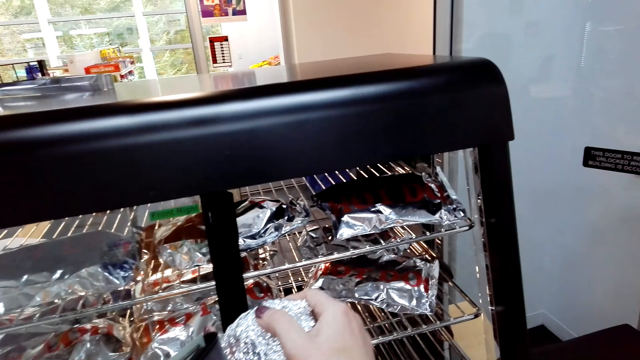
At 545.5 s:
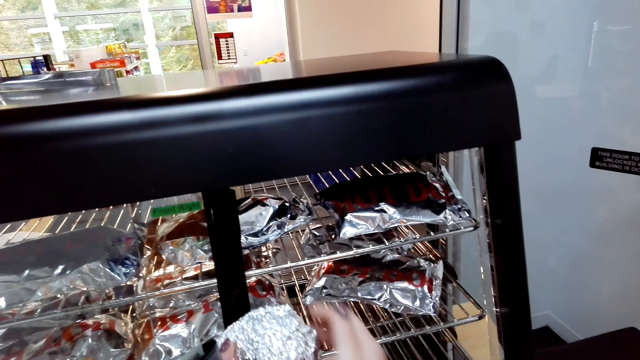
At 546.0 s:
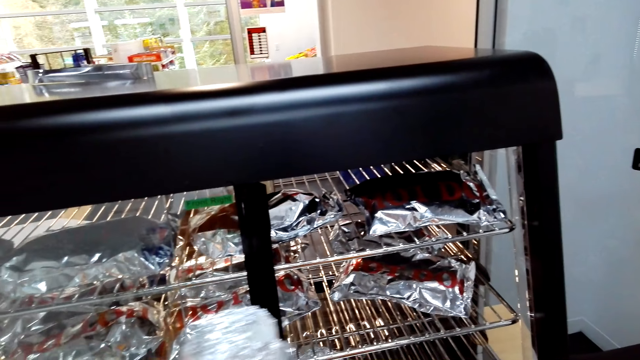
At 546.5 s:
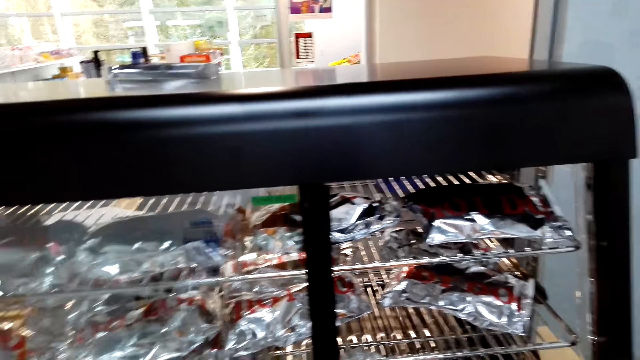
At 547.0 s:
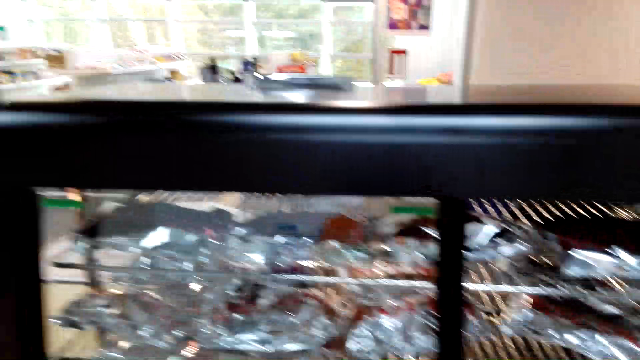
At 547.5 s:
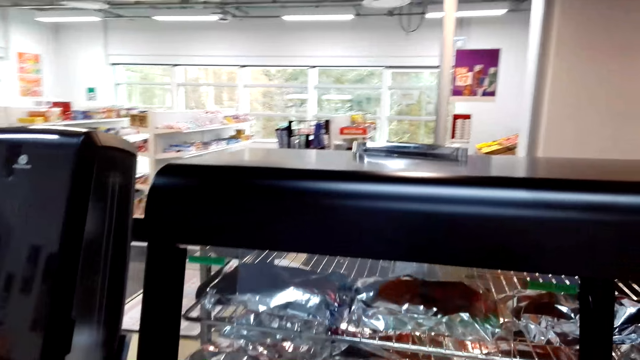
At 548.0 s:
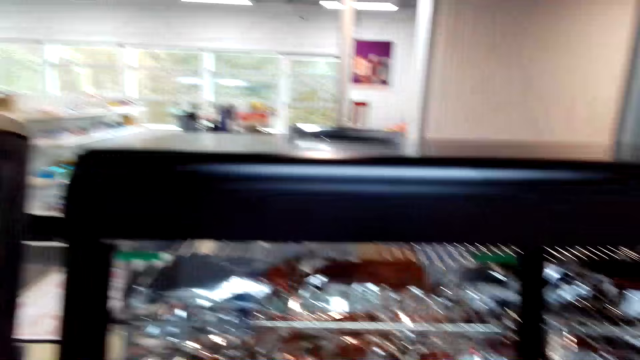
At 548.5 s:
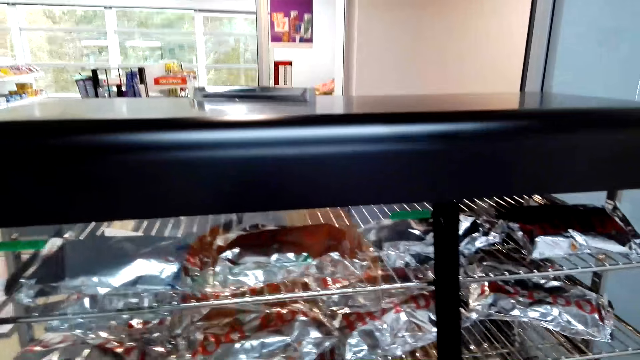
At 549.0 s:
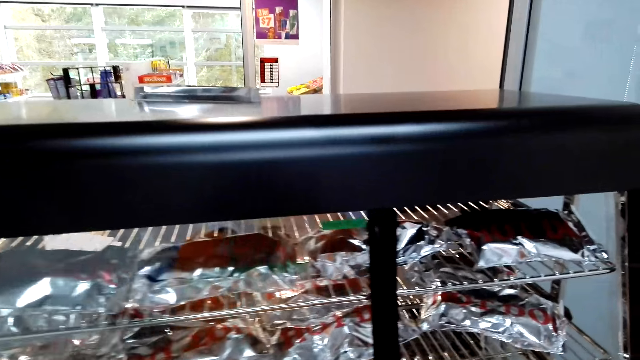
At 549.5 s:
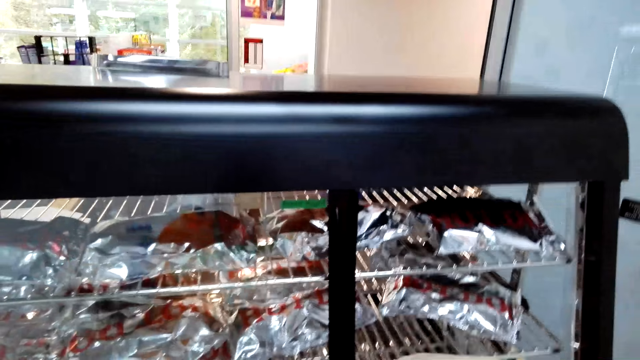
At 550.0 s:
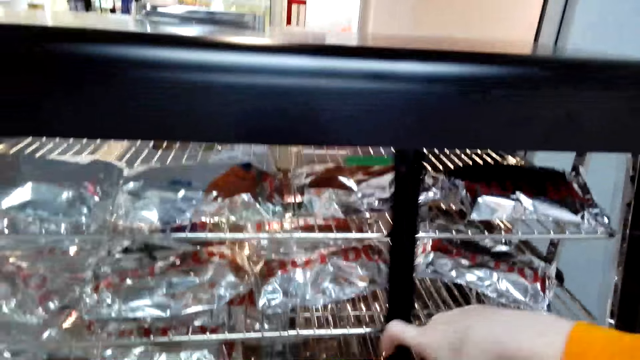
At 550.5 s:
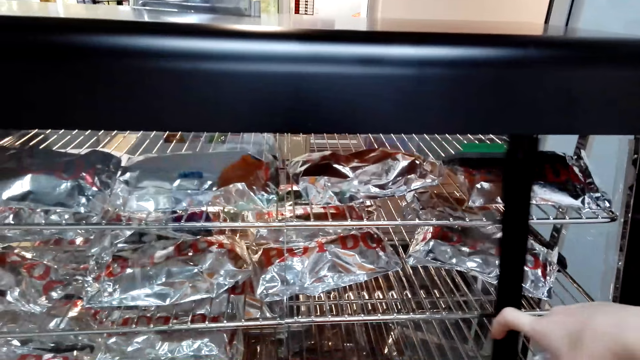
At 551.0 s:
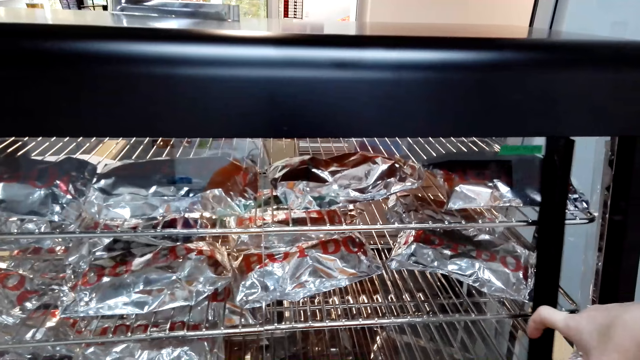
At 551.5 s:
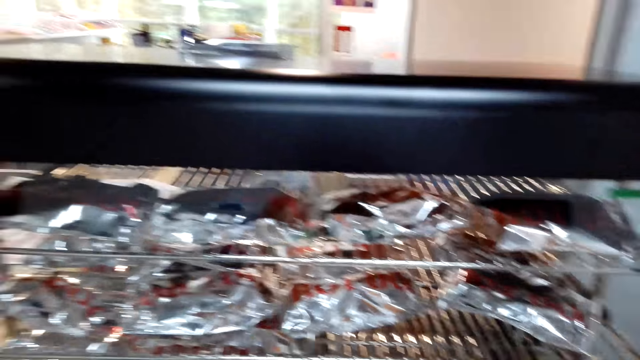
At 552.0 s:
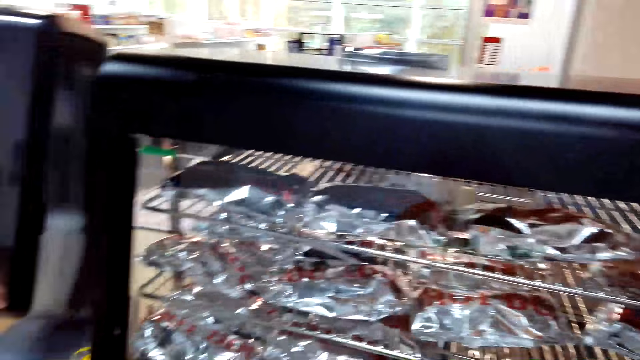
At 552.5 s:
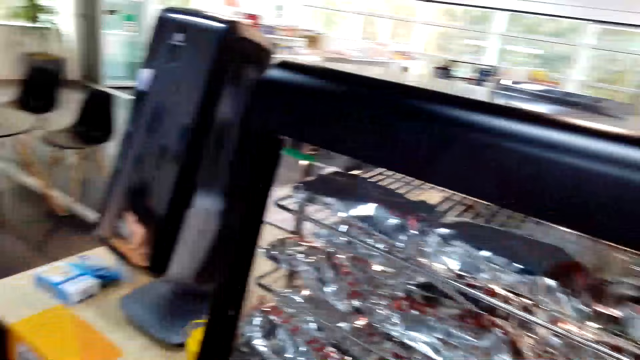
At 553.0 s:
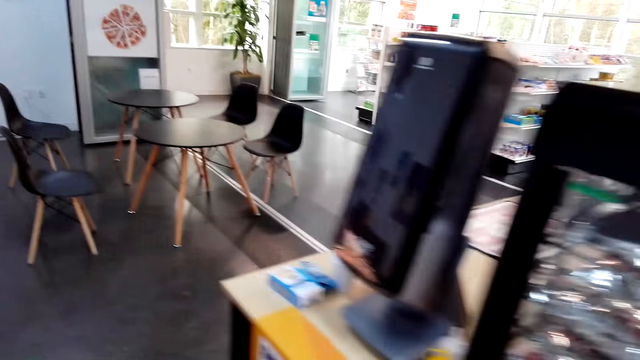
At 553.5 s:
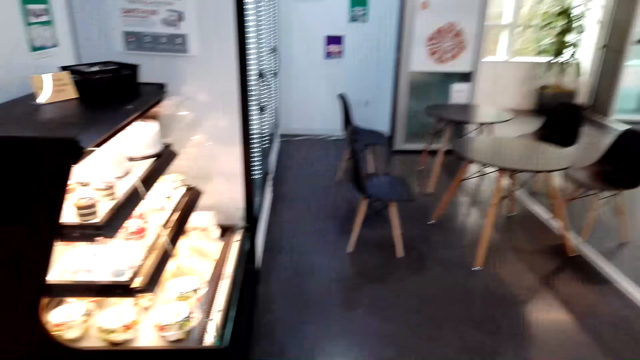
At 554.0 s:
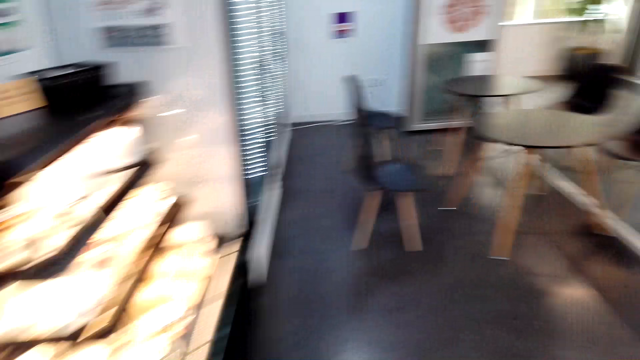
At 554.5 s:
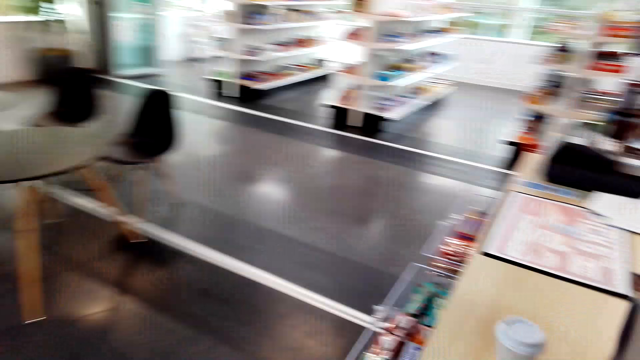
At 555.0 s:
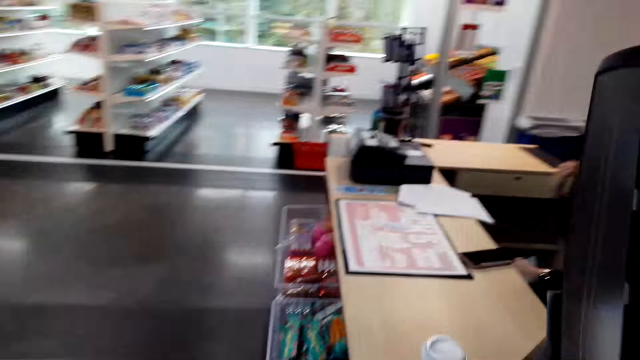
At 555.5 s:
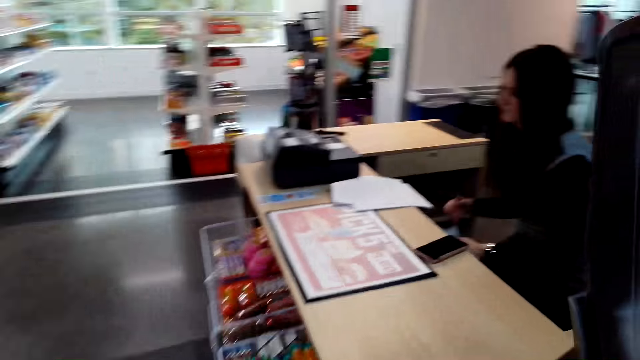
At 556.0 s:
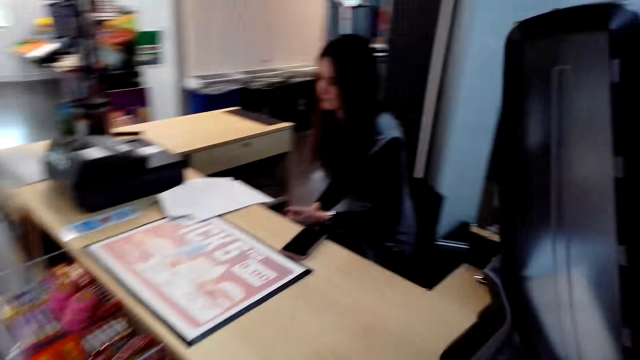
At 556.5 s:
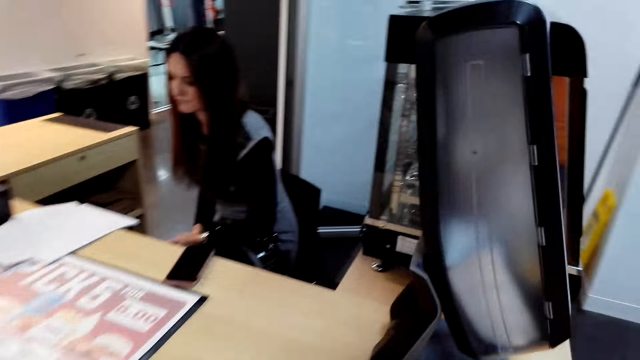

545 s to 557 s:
The camera wearer closes the oven door. They walk towards the counter.

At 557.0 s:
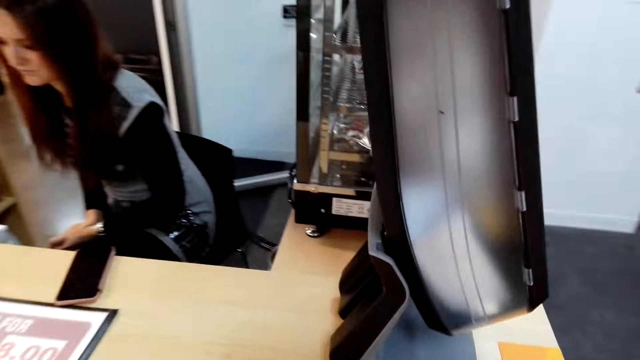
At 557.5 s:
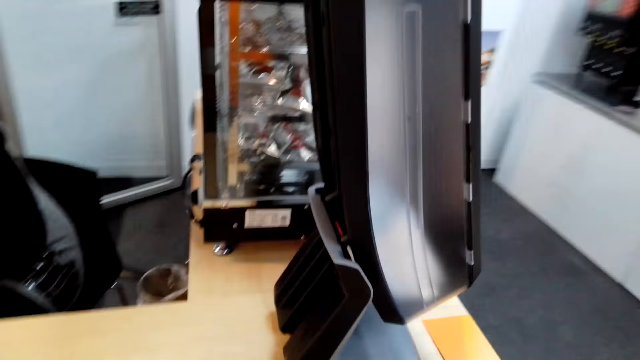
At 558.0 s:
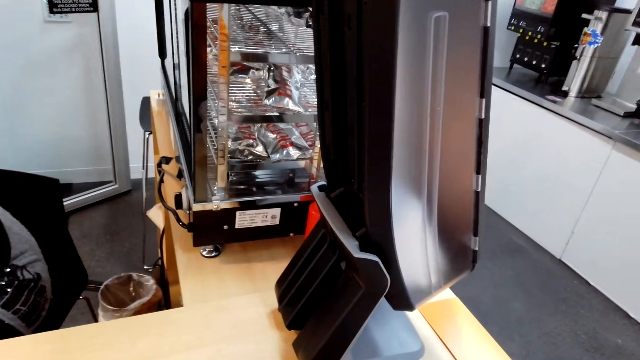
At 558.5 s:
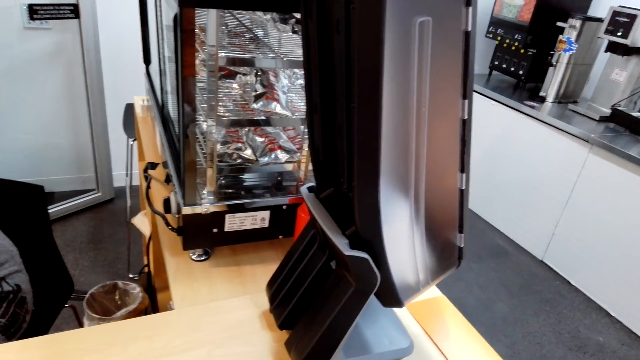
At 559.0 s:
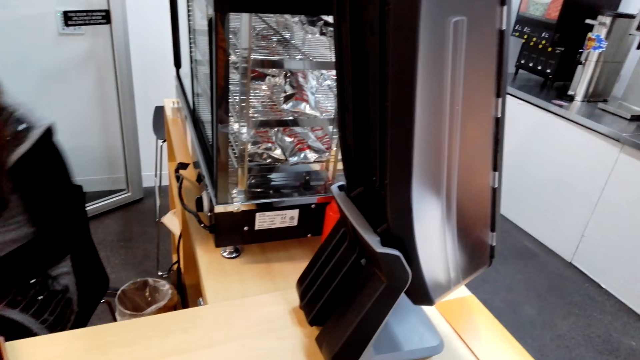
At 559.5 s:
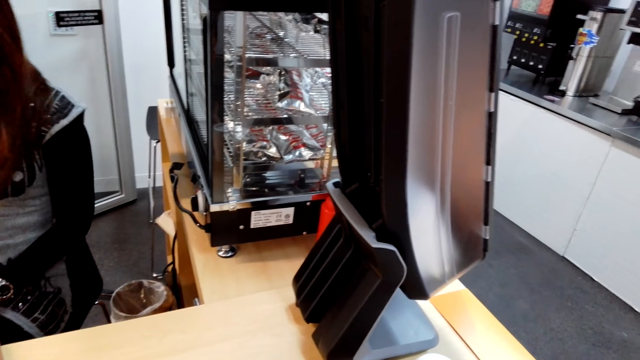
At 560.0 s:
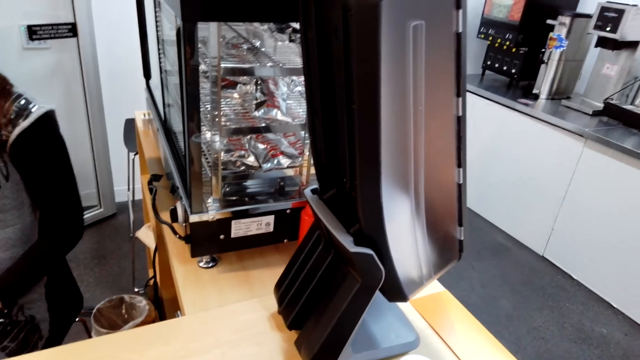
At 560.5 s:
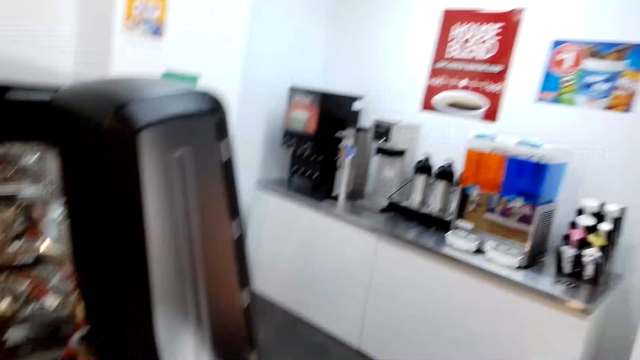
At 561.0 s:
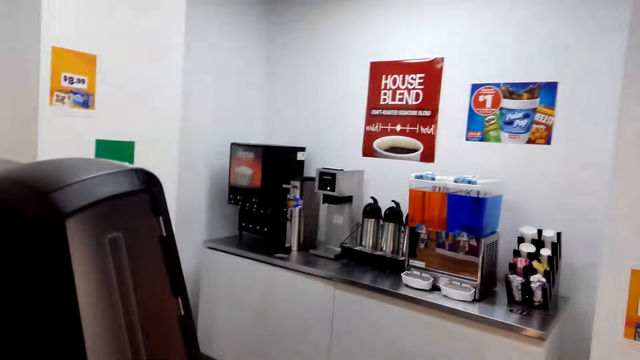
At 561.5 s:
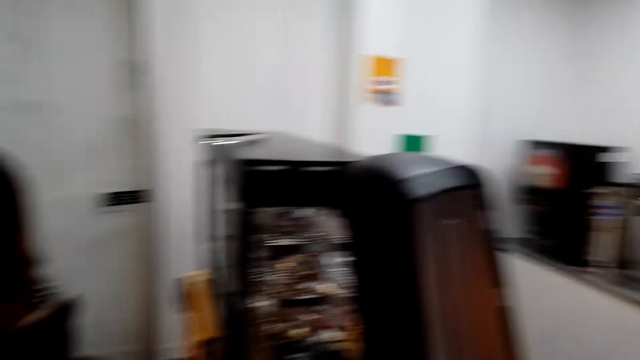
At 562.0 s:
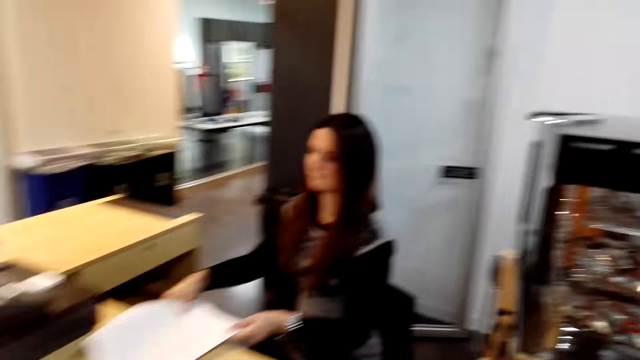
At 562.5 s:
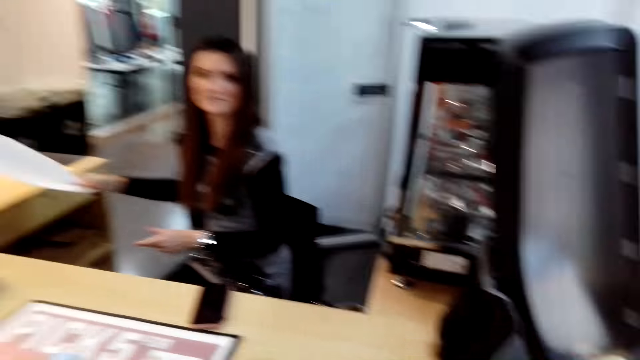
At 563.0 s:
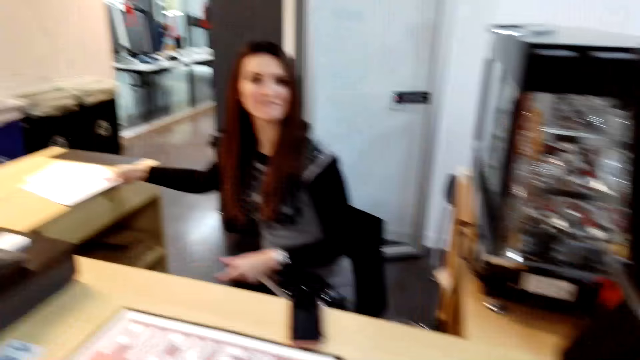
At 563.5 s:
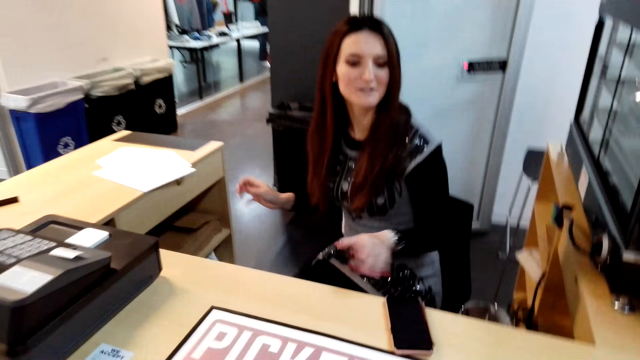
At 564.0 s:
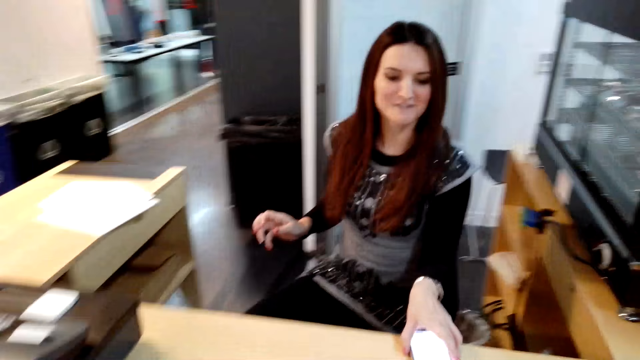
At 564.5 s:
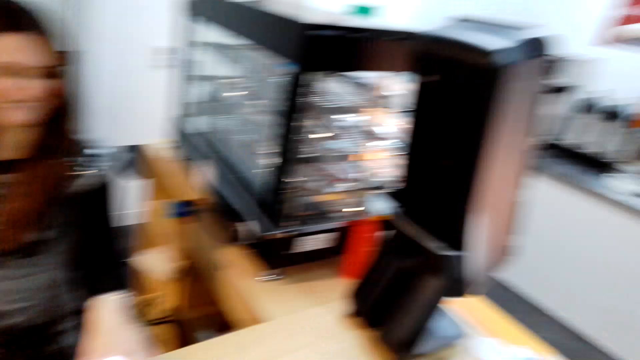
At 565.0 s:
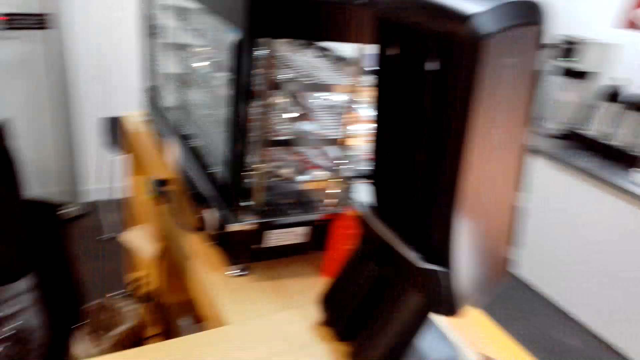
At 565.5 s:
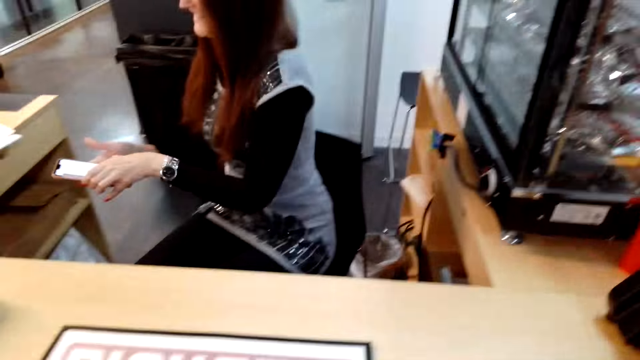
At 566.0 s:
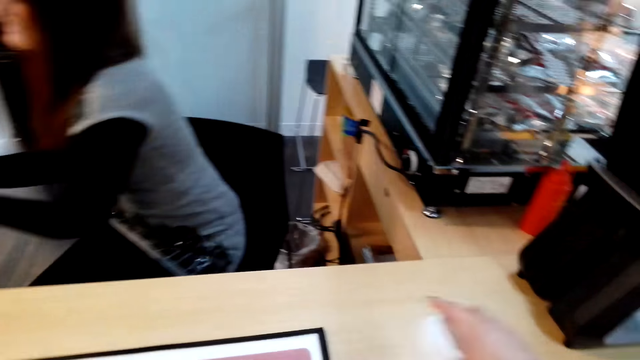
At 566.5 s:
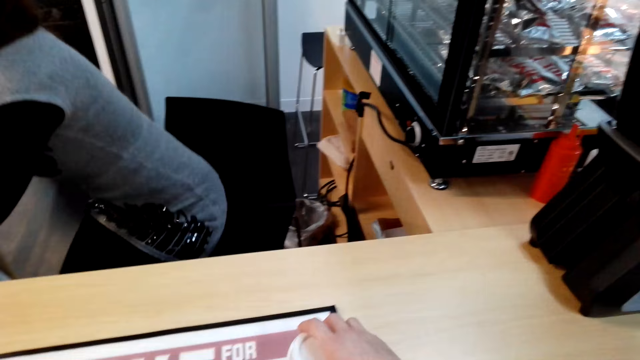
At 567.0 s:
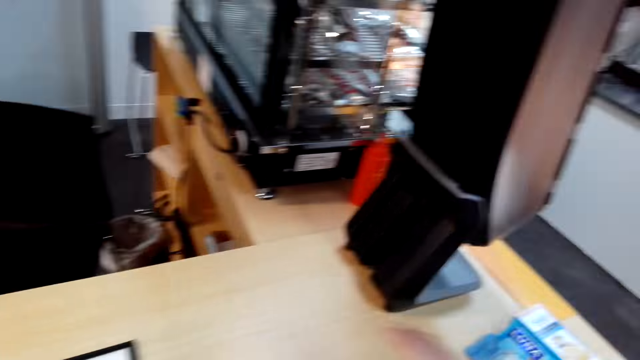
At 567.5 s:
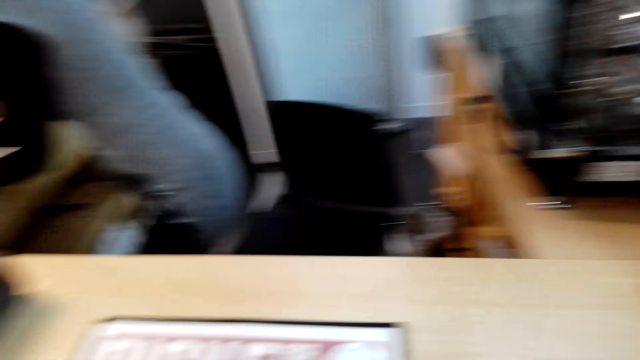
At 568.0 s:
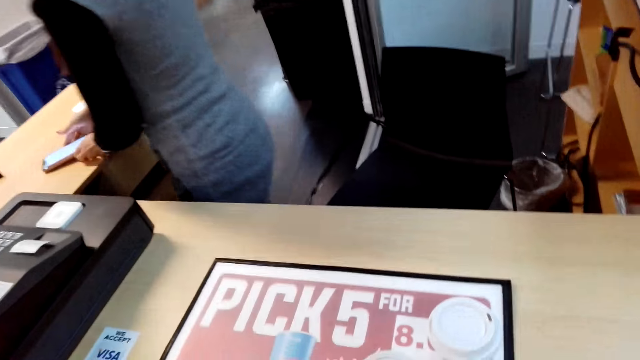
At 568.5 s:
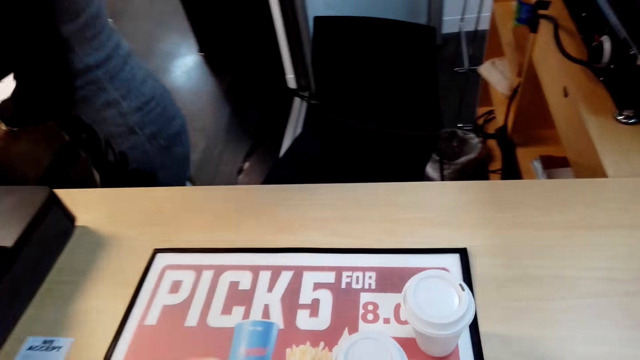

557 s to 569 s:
A lady places paper aside on the countertop. The camera wearer talks with the lady. The lady picks up the phone from the counter top. She moves the phone. She puts the phone on the counter top. The camera wearer places food items on the counter top.
